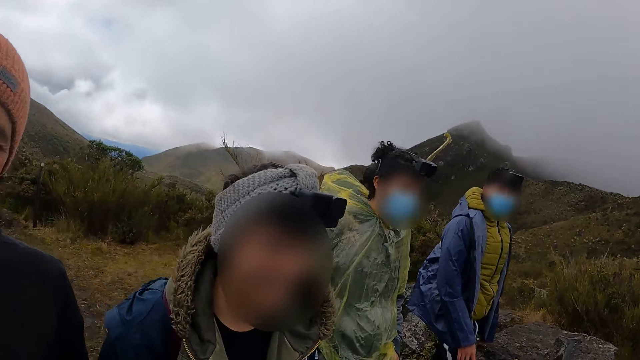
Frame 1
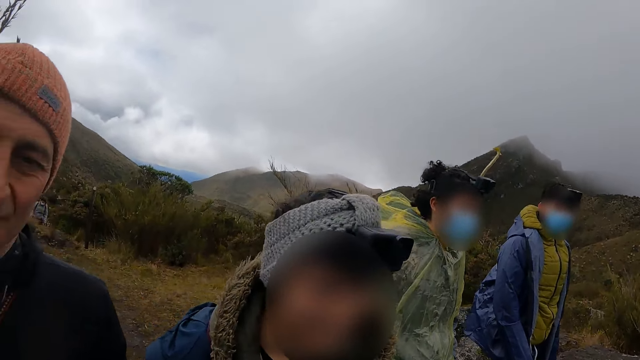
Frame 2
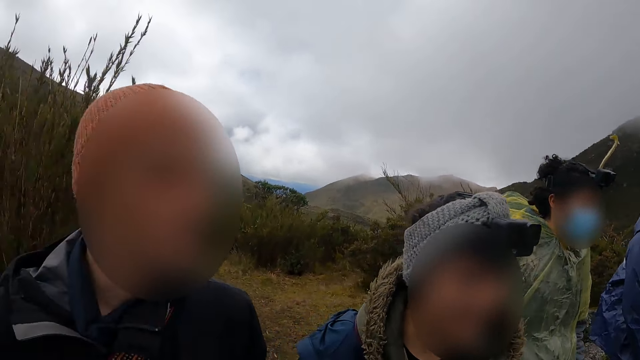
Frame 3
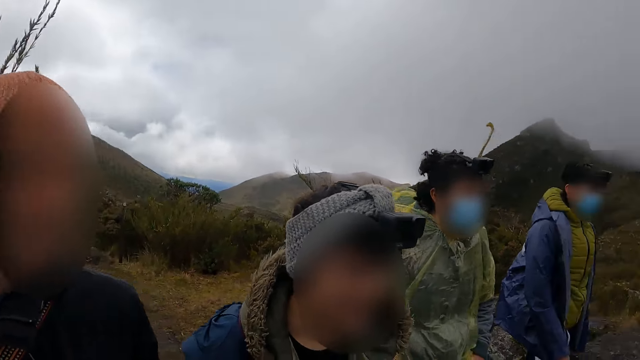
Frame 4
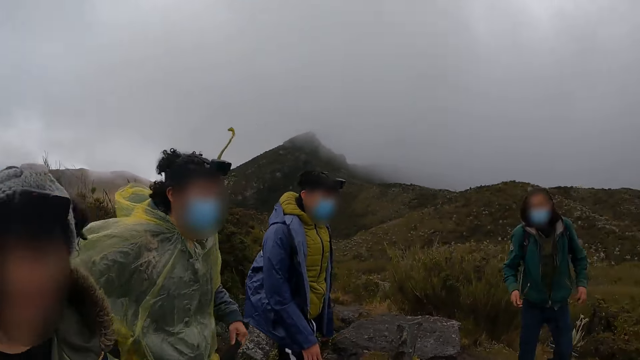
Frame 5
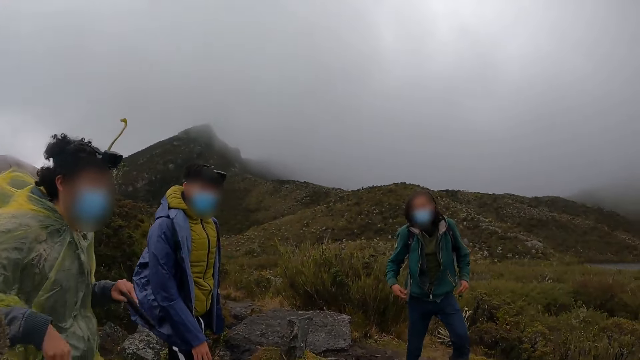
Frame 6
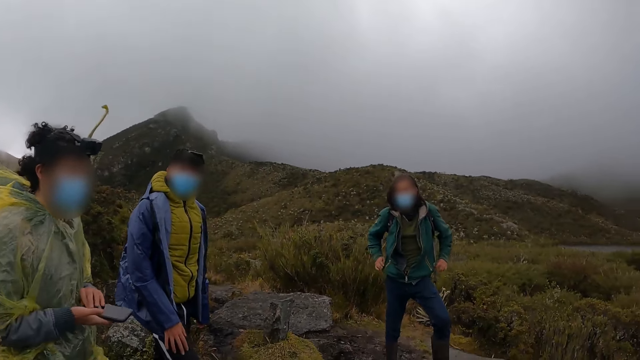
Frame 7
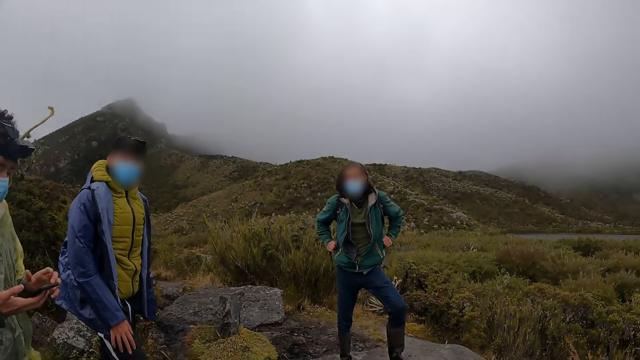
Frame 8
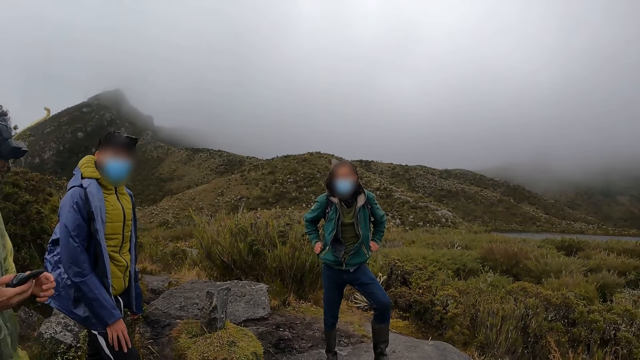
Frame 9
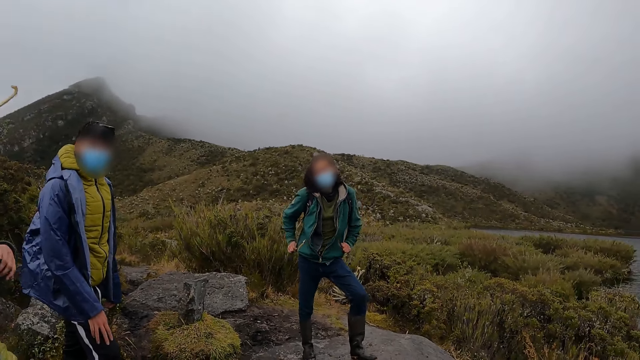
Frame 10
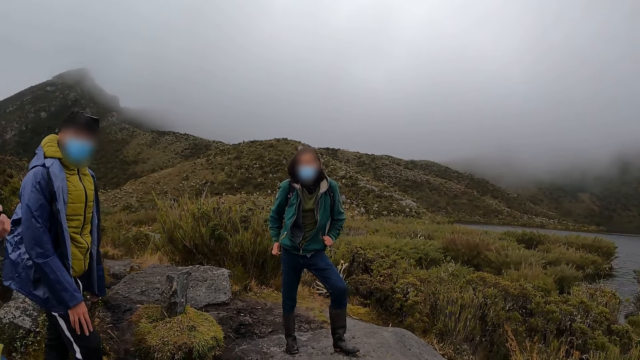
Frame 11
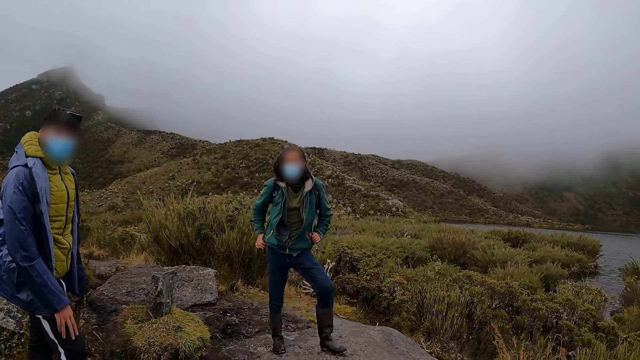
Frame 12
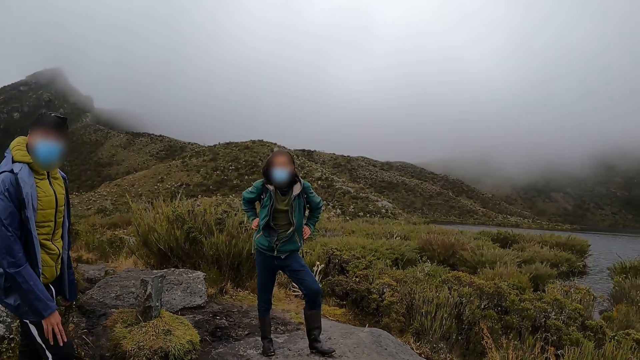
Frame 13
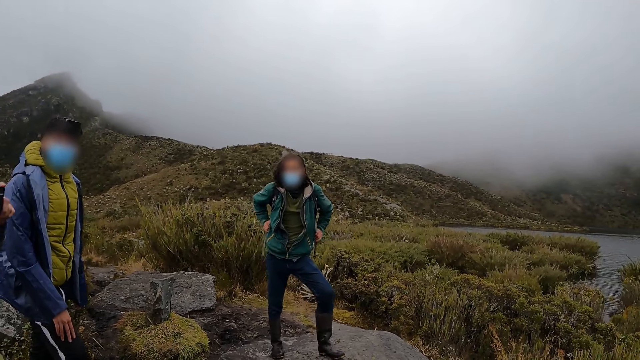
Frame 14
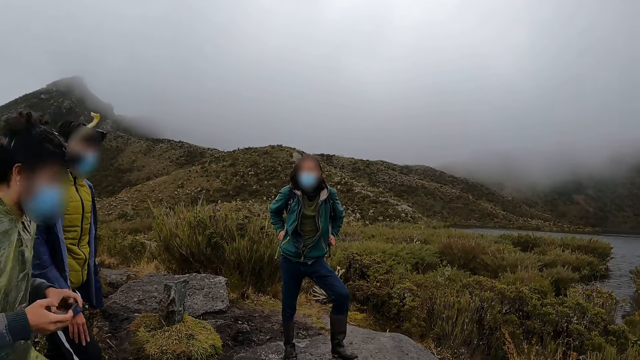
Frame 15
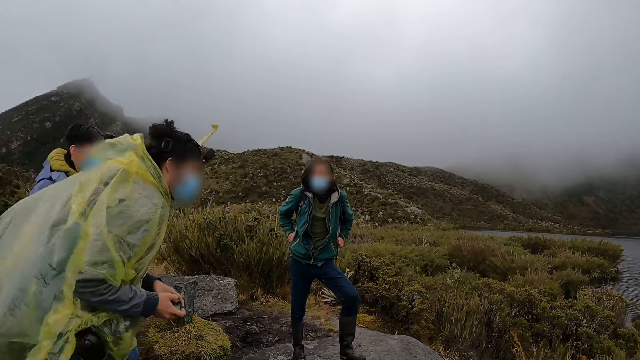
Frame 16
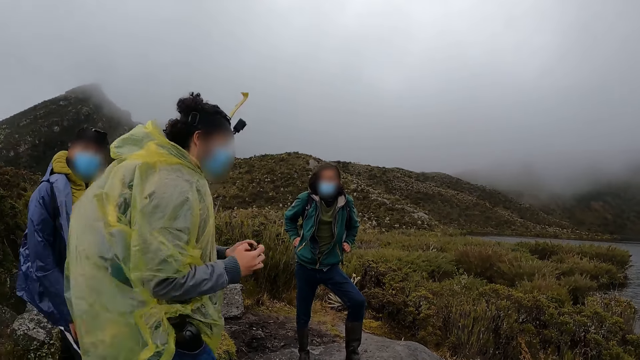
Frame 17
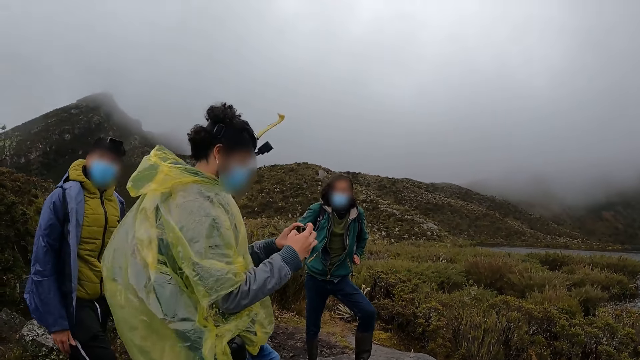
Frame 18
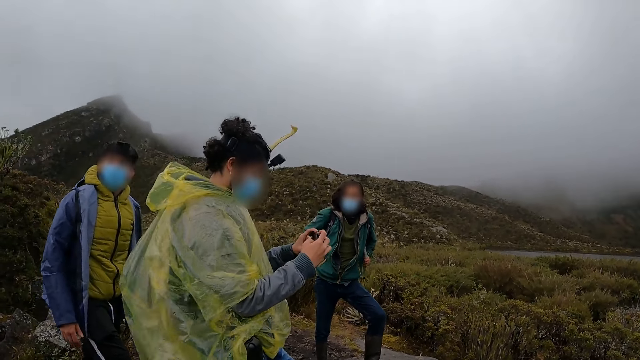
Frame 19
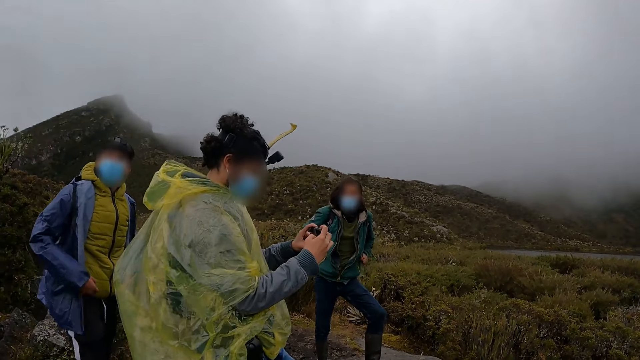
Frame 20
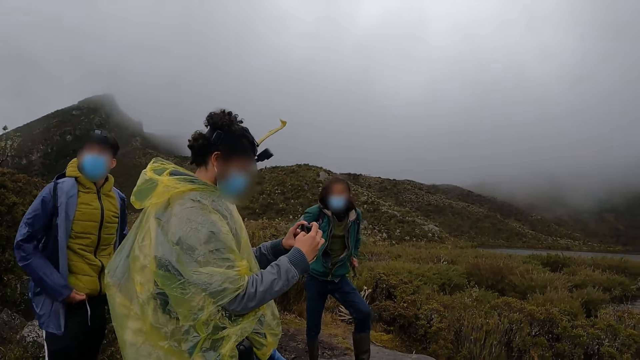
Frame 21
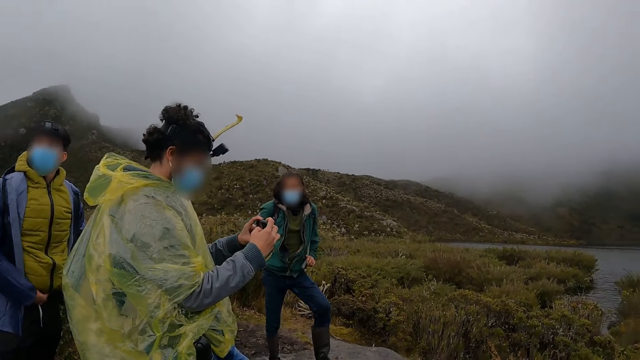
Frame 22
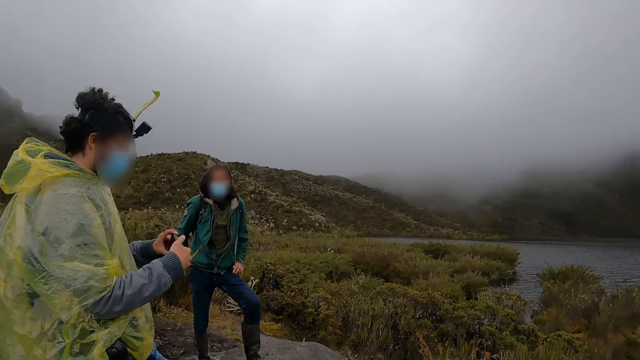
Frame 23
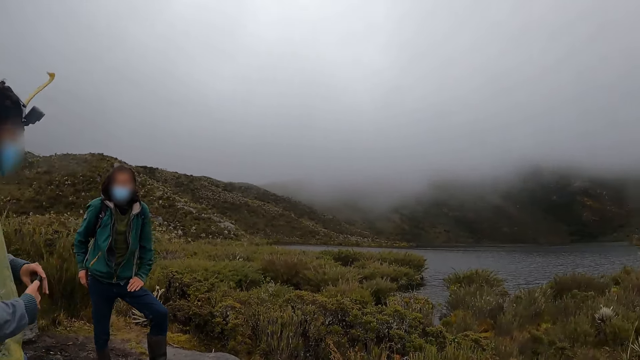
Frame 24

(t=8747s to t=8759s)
A man holds a phone with his left hand. The man removes the phone from the pocket. The man passes the phone from his left hand to his right hand. The man holds the phone with both hands. The man operates the phone with both hands.

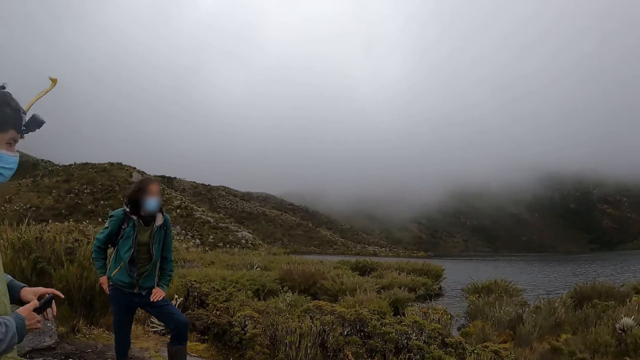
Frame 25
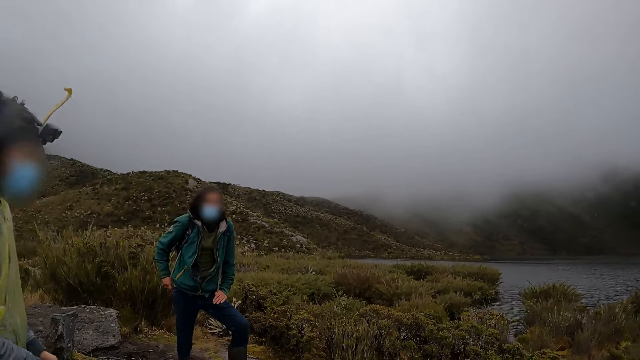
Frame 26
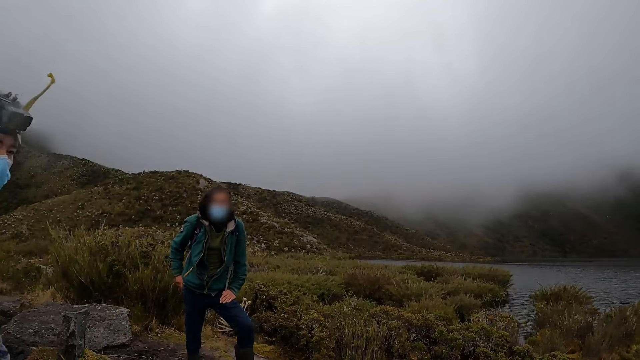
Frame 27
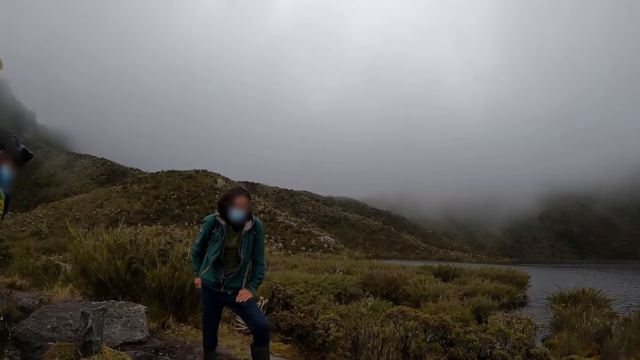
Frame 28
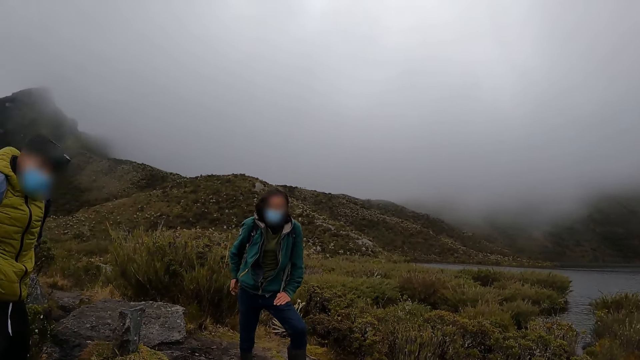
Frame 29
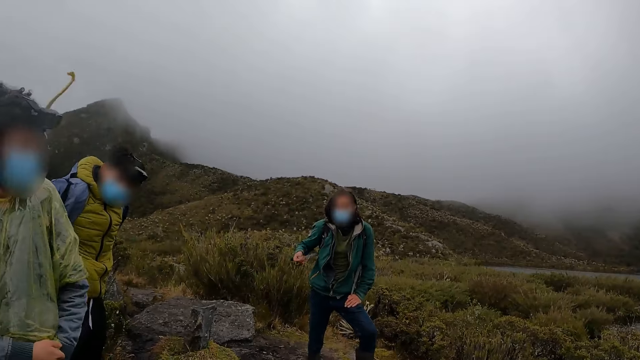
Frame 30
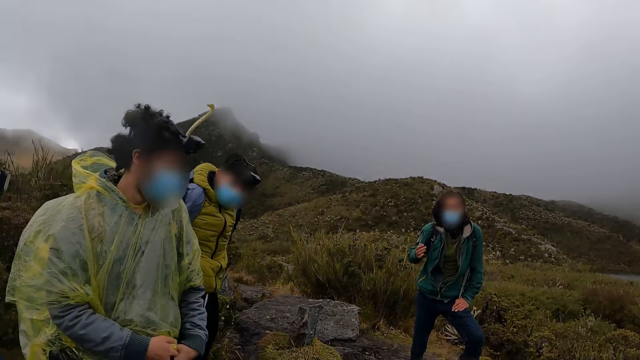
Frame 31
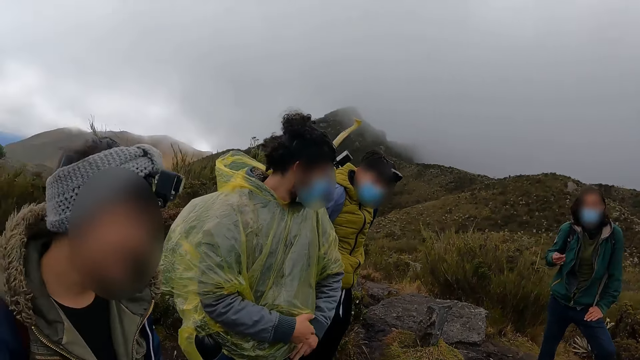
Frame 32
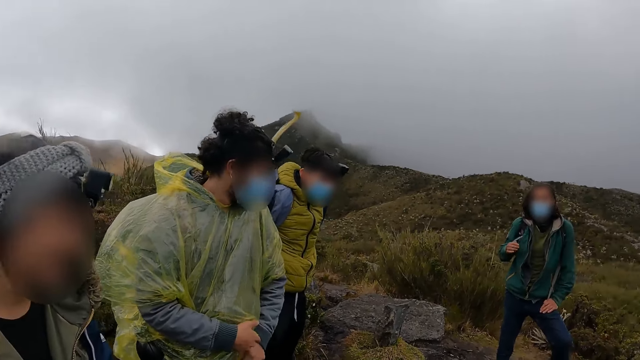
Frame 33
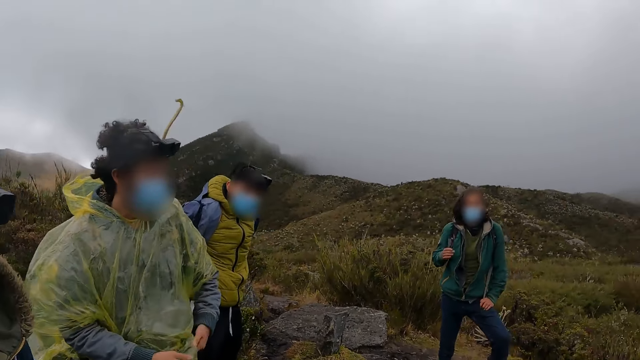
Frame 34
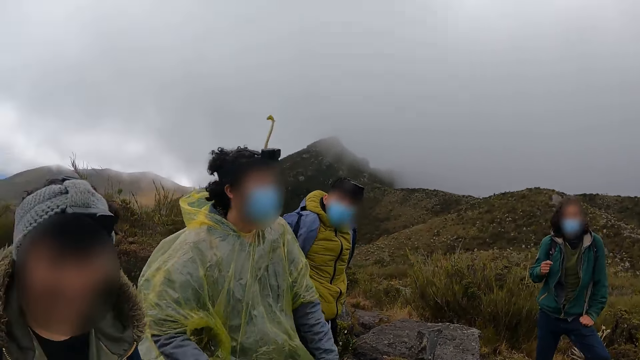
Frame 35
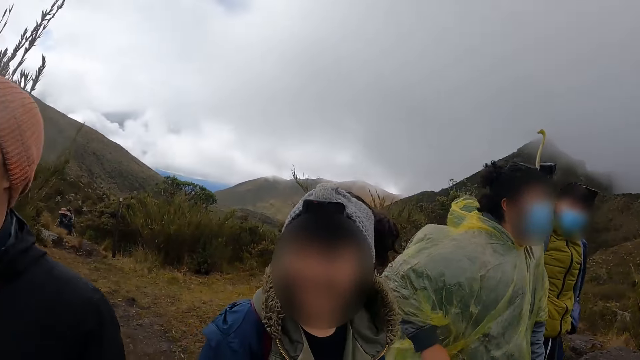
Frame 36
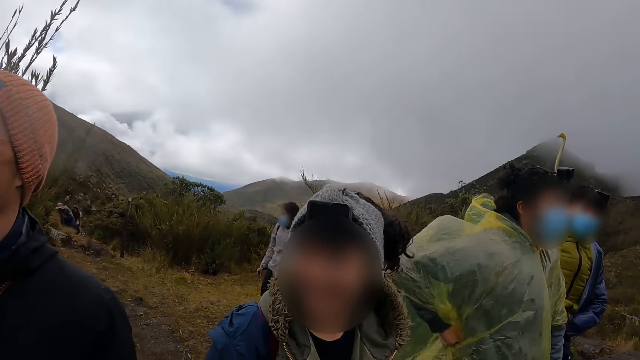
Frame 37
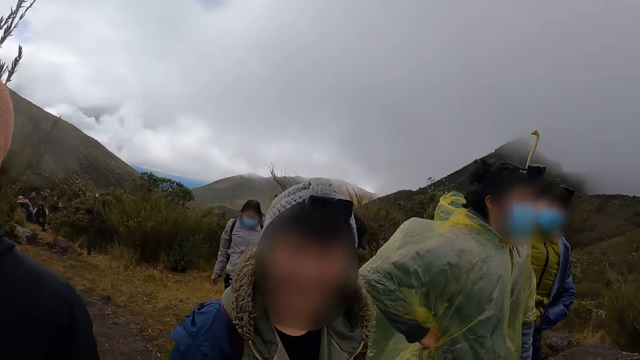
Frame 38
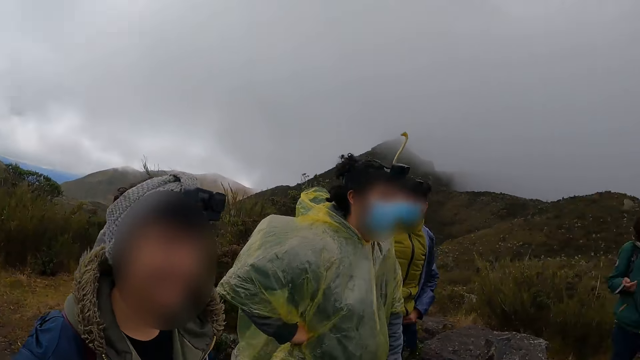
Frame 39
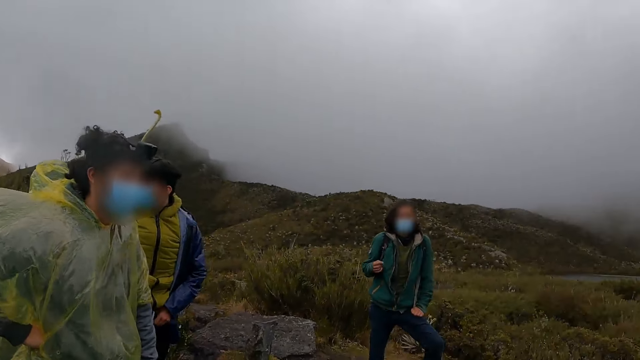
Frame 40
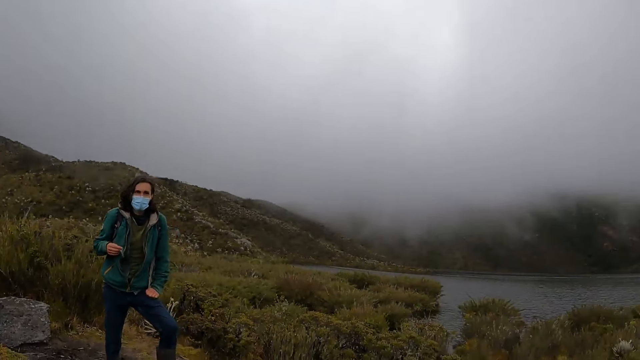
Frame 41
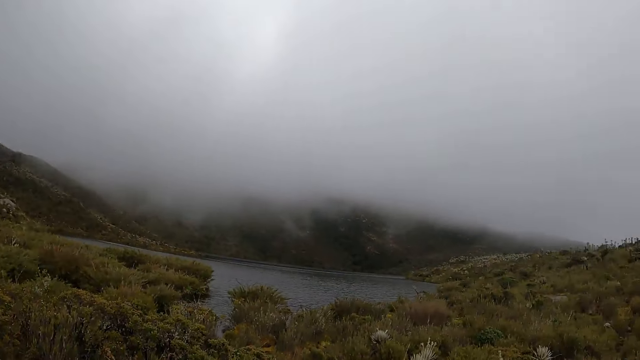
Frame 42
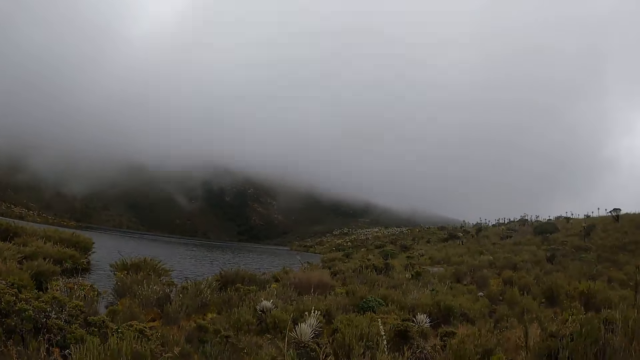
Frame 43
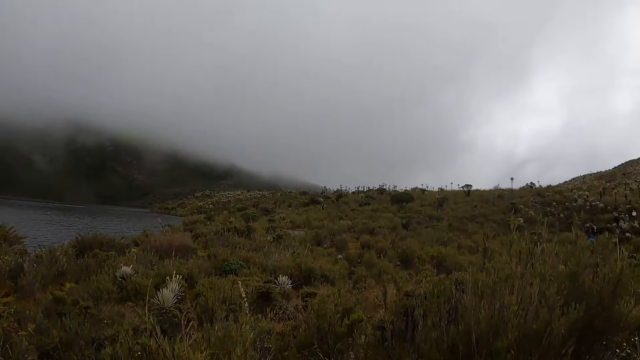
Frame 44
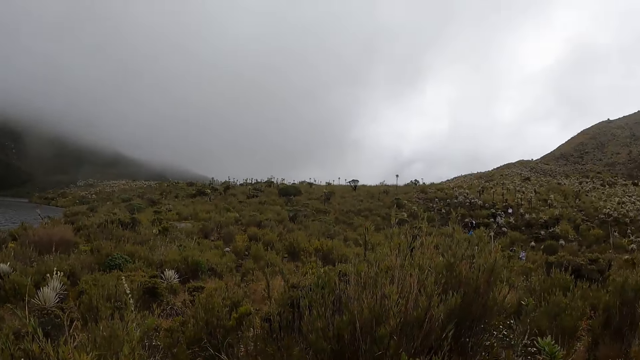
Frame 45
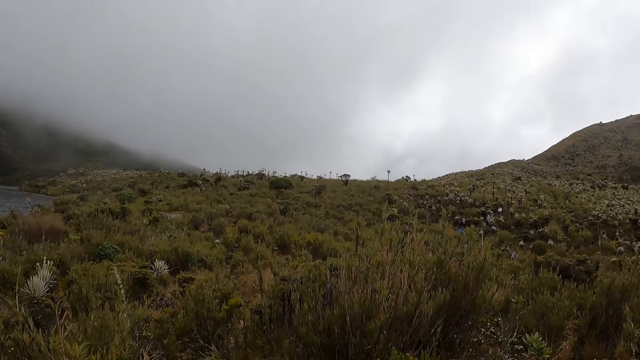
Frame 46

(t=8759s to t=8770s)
A man holds the phone with his right hand. A lady puts the phone in the pocket. The lady holds her waist.
